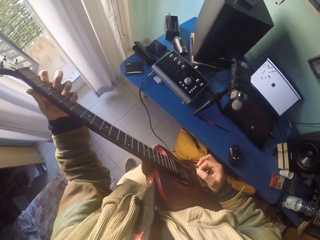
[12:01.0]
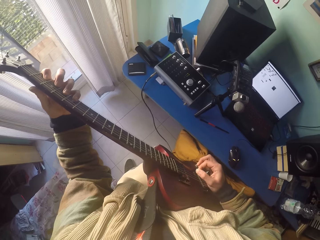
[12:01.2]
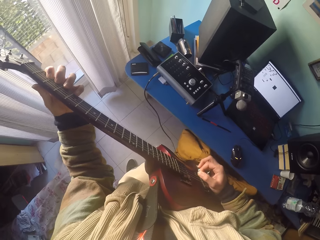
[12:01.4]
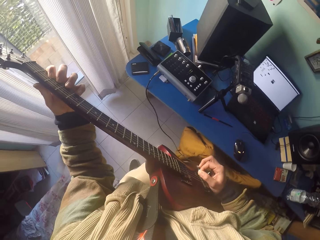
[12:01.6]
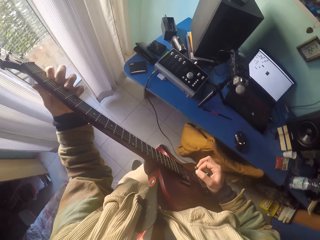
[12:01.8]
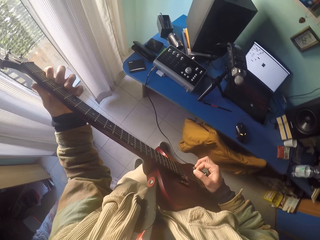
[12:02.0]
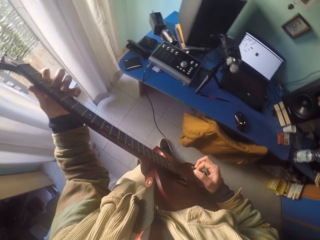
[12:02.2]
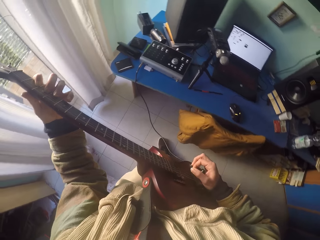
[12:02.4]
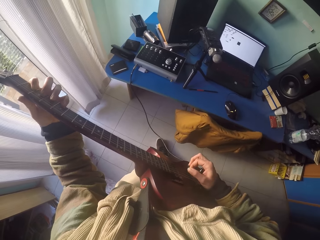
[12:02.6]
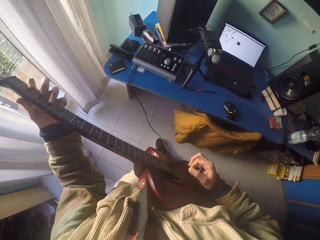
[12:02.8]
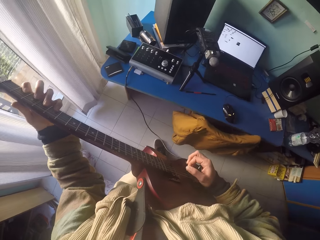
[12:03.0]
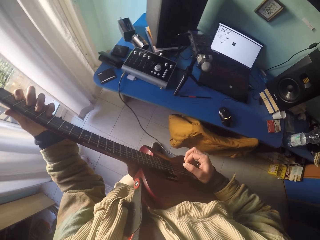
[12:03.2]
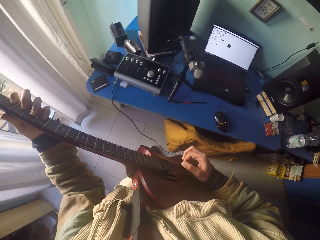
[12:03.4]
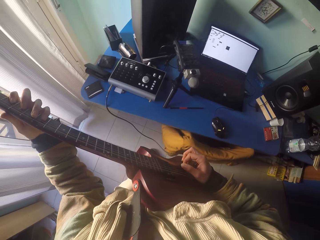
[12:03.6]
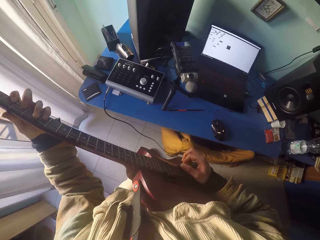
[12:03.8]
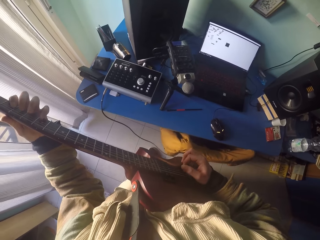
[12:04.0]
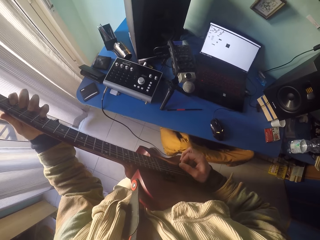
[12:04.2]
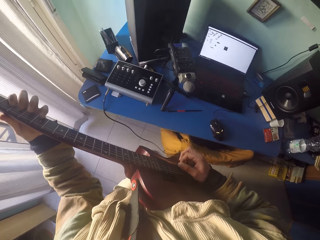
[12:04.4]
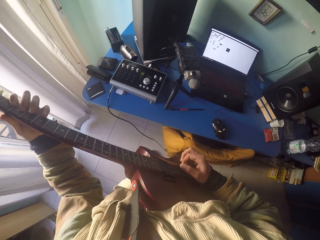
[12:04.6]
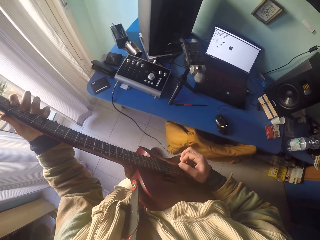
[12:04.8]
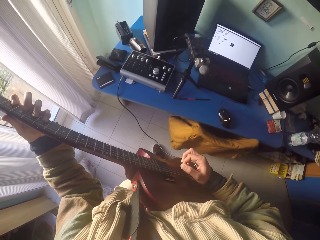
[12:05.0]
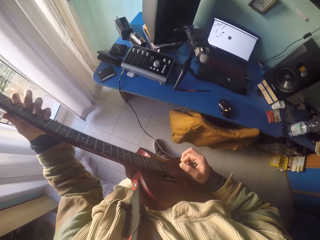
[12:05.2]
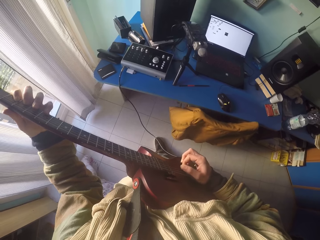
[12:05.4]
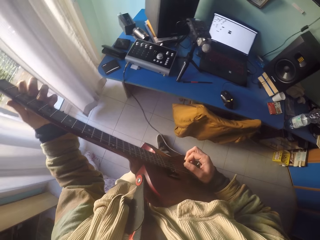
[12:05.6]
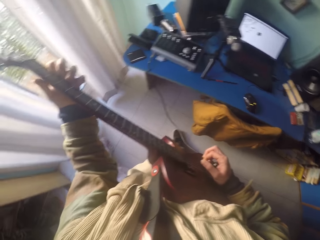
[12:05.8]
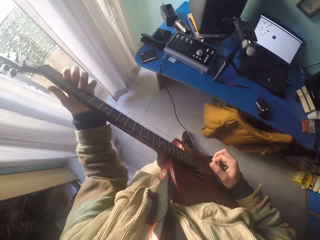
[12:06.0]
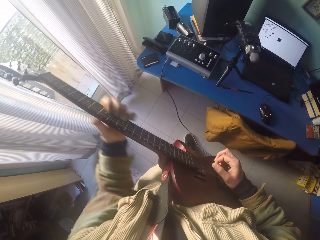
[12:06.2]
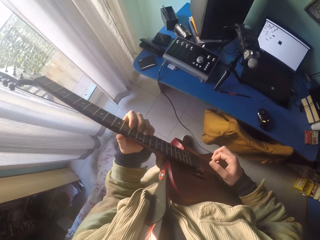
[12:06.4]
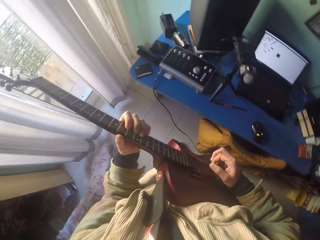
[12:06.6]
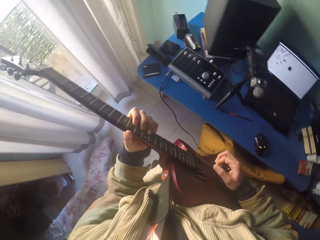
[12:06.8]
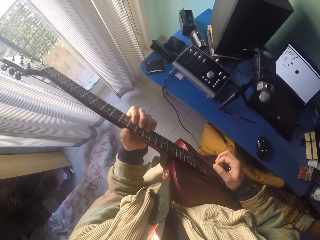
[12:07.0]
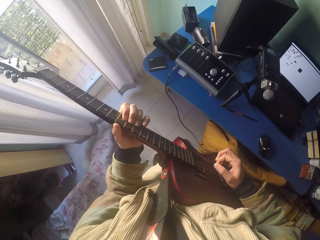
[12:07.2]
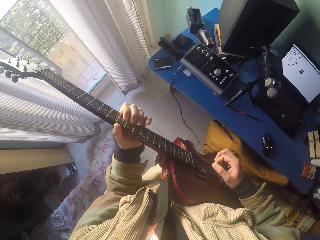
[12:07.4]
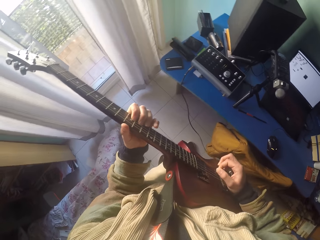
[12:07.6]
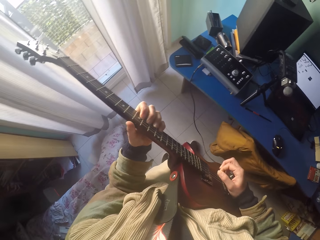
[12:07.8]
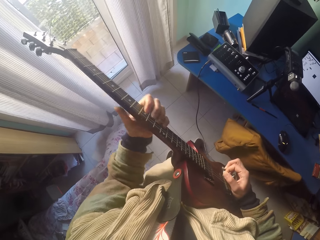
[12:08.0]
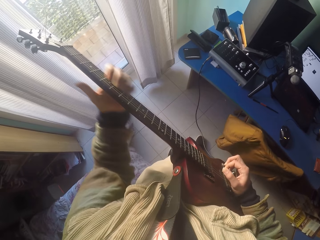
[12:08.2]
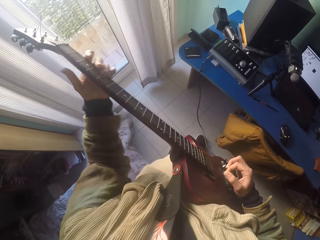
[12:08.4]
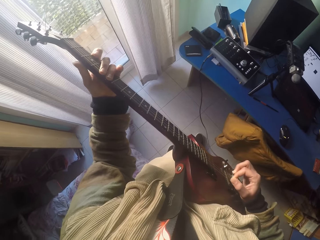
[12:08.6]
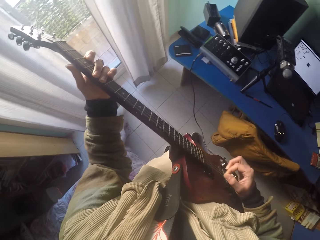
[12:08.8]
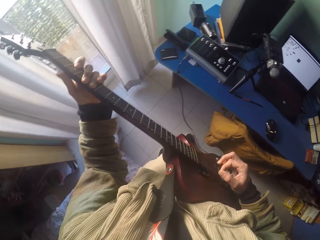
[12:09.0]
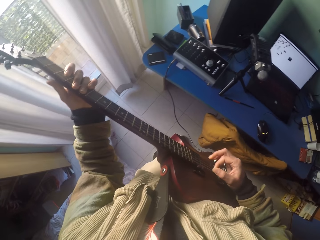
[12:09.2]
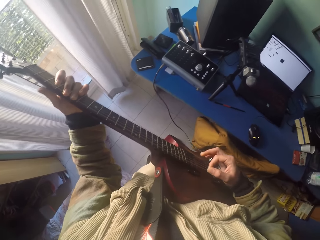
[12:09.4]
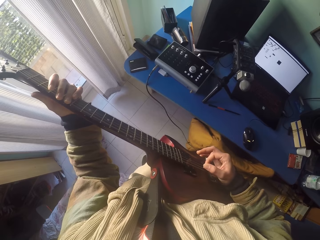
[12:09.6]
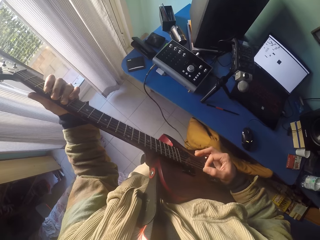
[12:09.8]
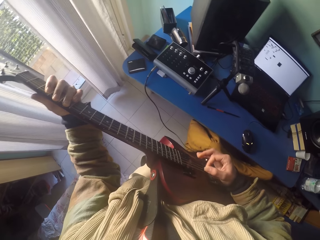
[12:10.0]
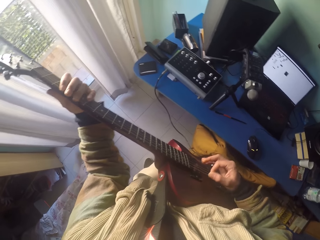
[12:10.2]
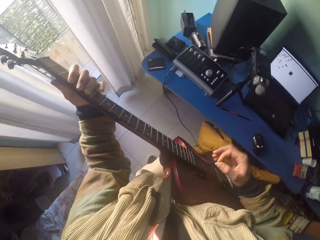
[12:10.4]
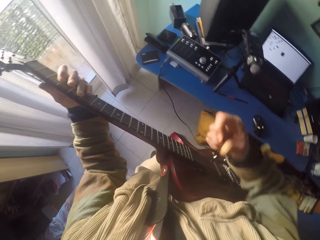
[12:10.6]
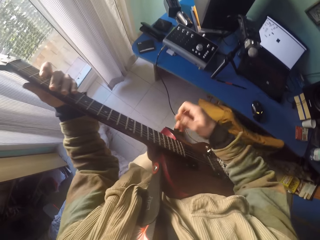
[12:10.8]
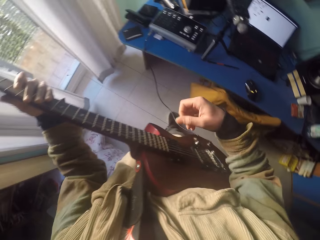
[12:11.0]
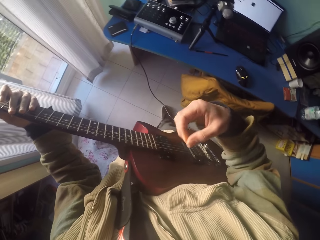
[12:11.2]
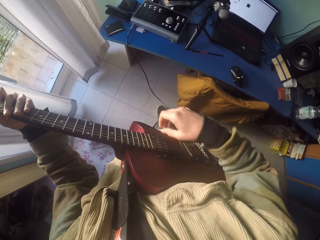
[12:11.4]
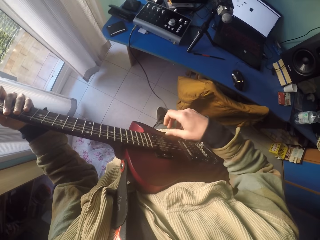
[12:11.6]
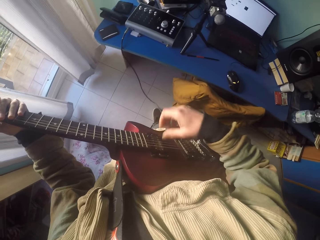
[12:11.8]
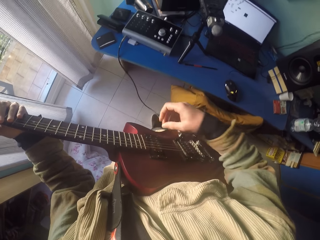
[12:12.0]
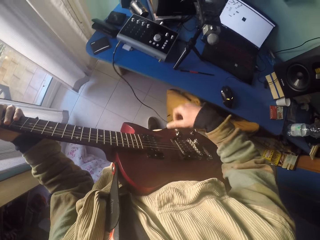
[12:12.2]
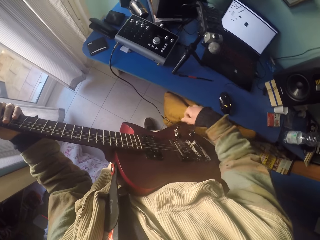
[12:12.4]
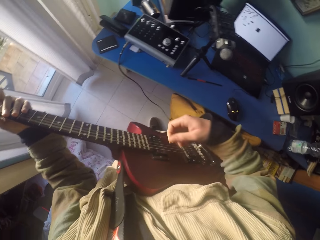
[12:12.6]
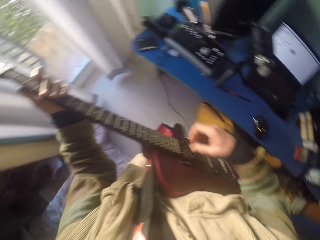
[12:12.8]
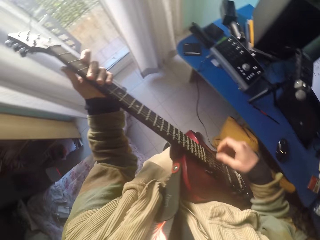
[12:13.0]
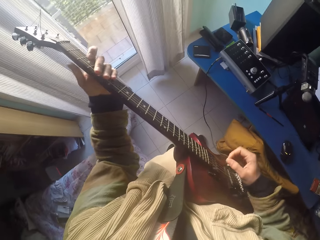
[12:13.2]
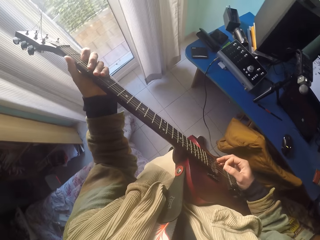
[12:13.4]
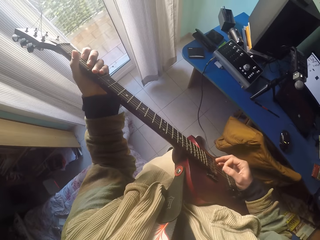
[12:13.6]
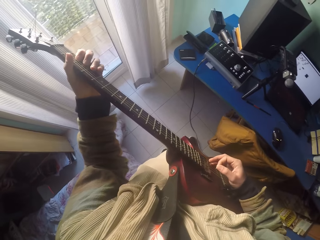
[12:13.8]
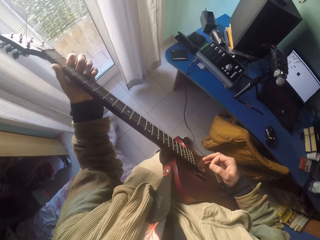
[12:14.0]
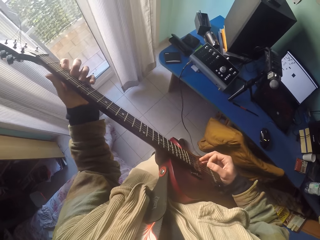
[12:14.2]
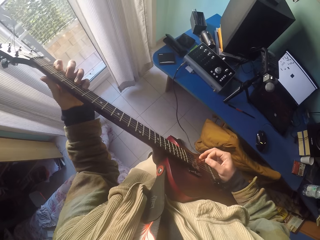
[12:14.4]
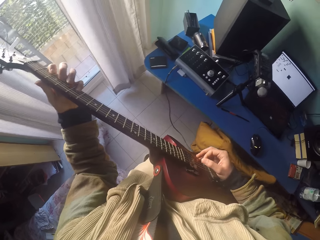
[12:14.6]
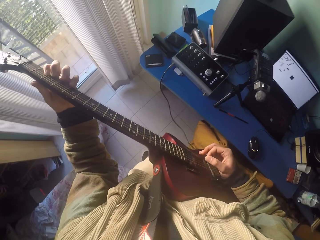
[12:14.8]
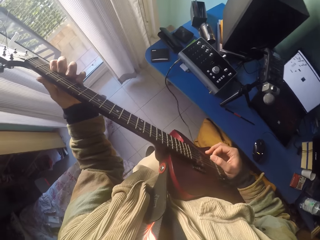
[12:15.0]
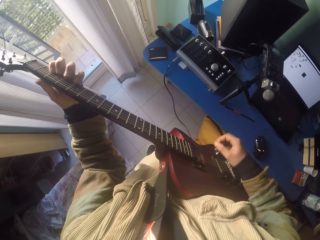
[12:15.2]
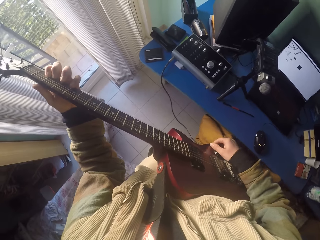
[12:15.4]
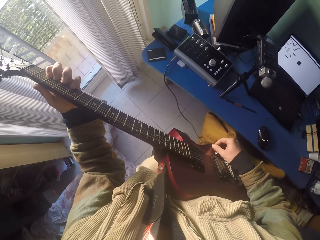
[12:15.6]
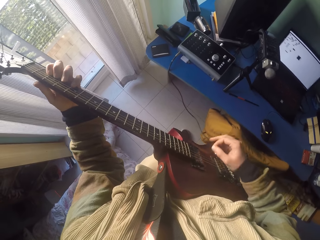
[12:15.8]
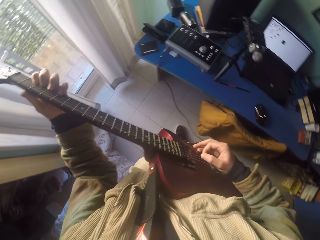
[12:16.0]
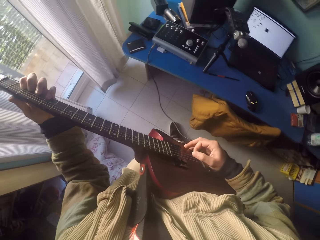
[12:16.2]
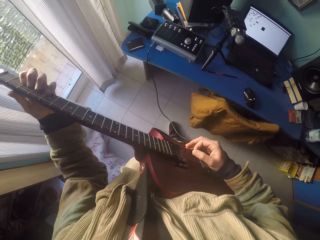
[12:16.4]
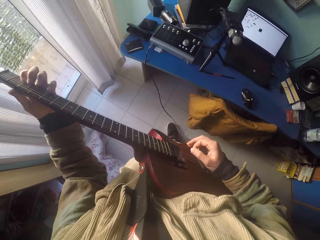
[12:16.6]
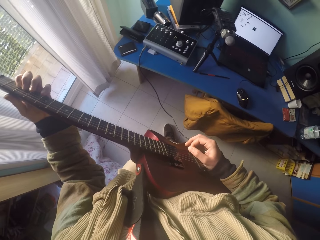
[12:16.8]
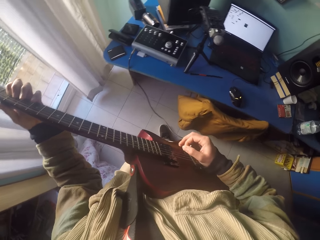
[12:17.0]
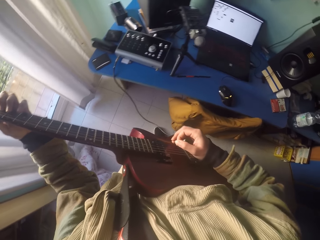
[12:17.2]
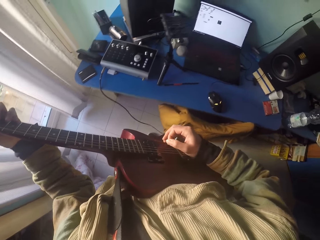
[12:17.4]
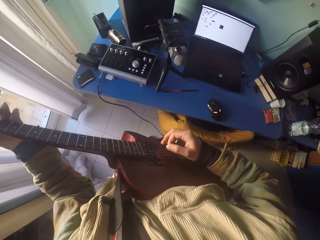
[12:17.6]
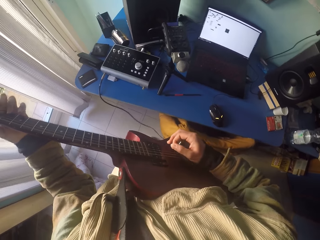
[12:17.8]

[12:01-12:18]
The camera wearer adjusts the volume with a tone knob. They play the guitar fret markers with hand fingers.

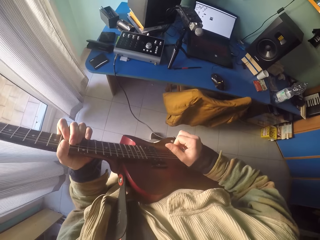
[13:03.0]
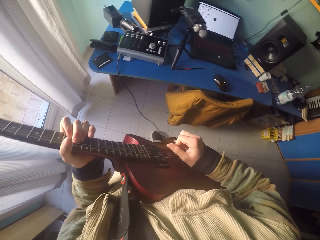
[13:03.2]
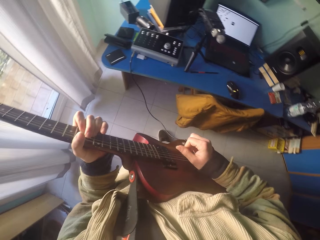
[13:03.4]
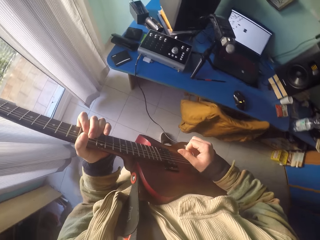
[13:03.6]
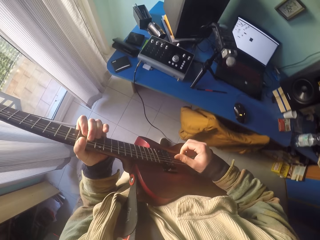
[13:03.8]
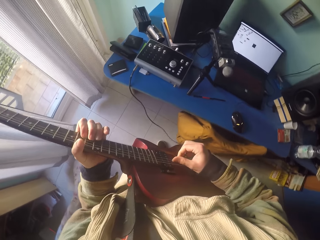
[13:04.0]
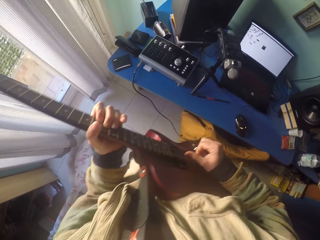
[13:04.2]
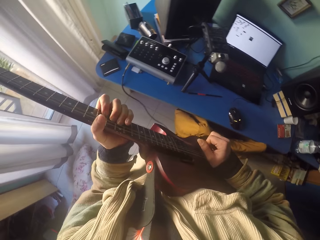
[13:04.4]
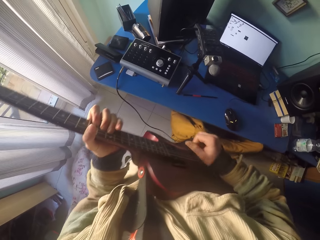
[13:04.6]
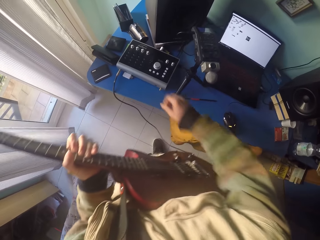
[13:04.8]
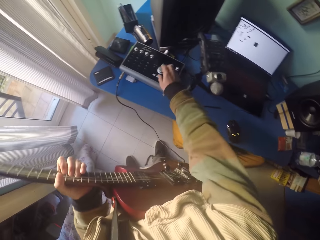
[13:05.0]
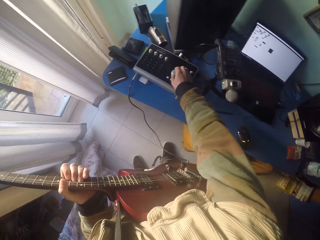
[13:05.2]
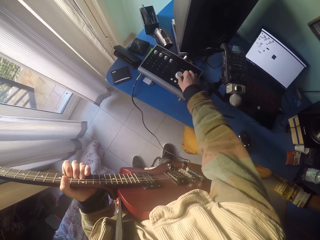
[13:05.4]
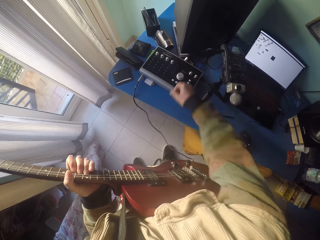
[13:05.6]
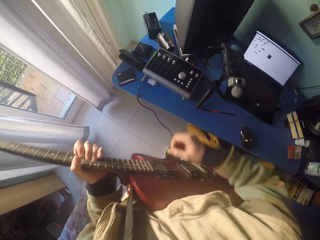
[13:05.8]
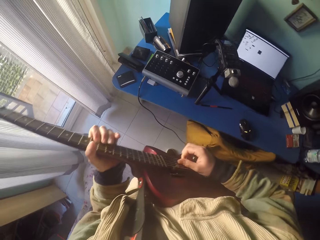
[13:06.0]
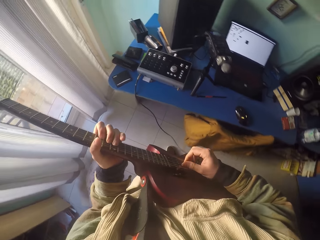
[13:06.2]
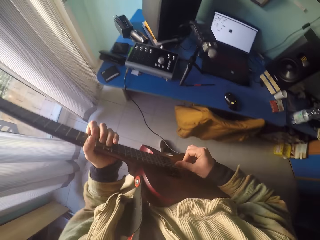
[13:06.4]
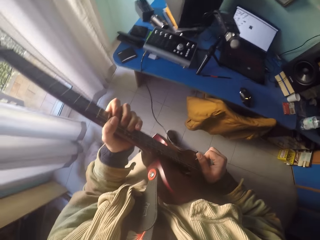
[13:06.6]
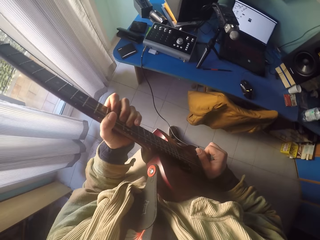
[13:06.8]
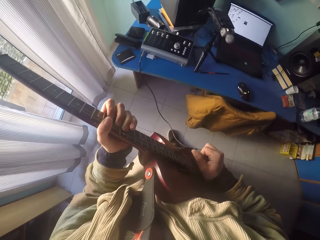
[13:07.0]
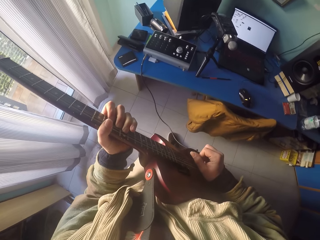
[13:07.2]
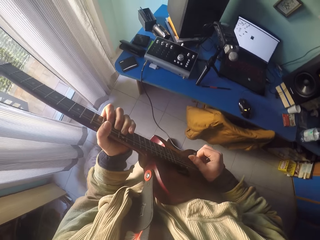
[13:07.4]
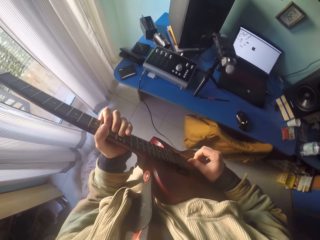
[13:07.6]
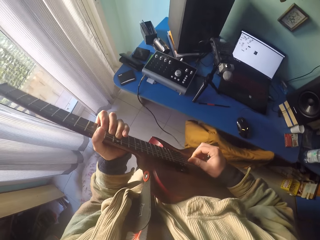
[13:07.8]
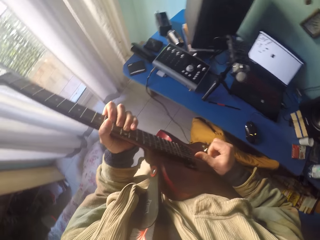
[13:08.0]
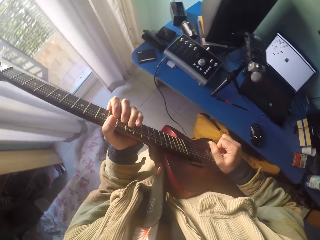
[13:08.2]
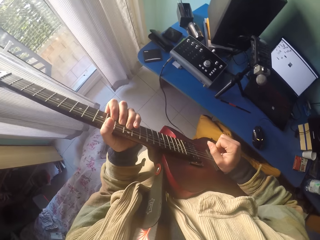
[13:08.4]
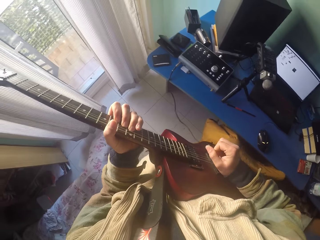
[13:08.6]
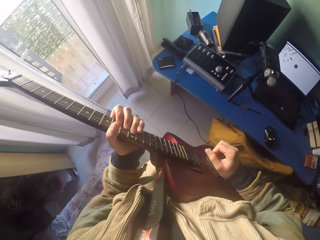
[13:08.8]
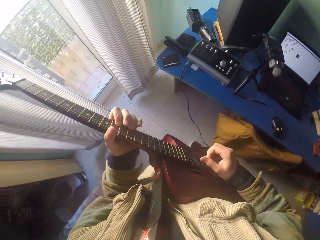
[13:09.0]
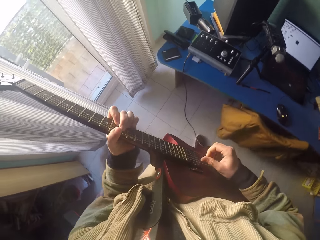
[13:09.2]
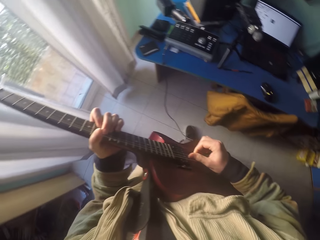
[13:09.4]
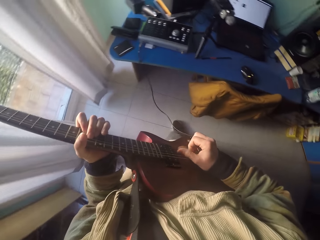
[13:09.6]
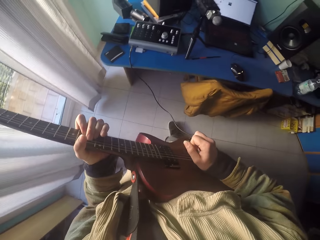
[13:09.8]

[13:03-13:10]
The camera wearer plays the guitar. They remove a hand from the guitar. They touch the guitar tuner. They adjust the volume on the recorder stereo machine. They remove the hand from the guitar tuner. They play the guitar fret markers with hand fingers.
